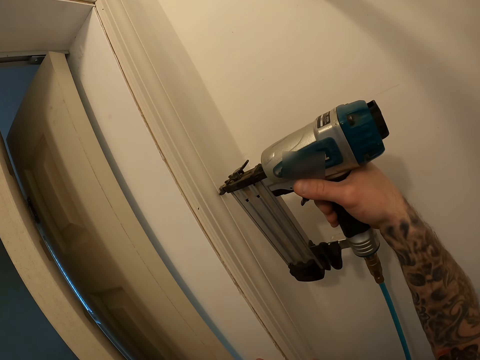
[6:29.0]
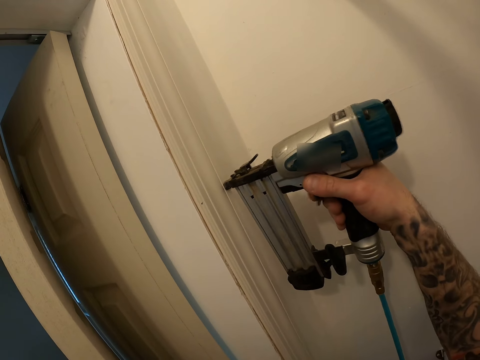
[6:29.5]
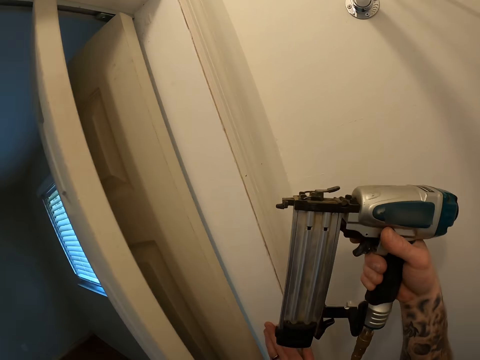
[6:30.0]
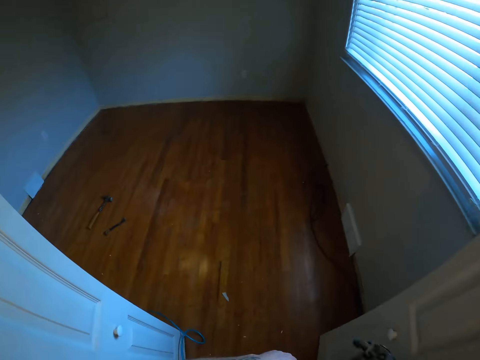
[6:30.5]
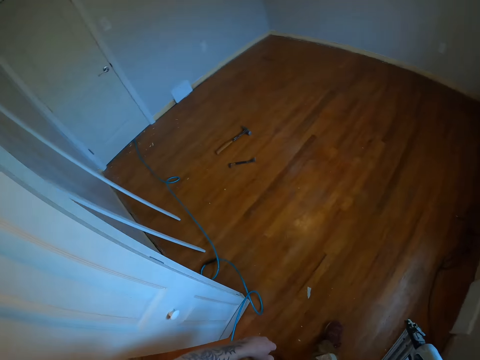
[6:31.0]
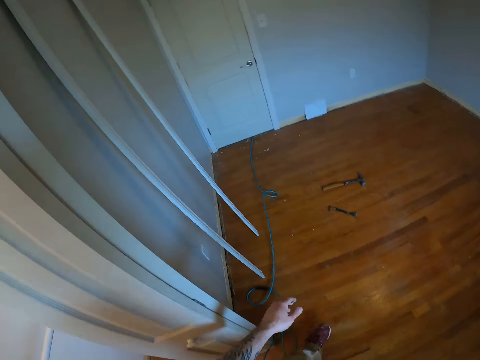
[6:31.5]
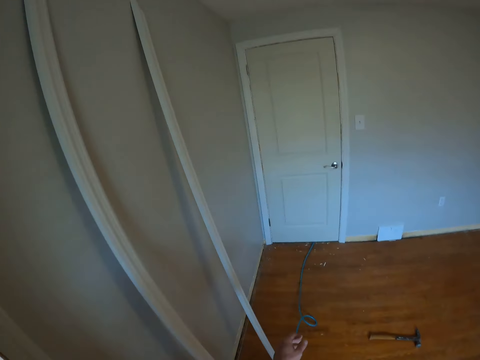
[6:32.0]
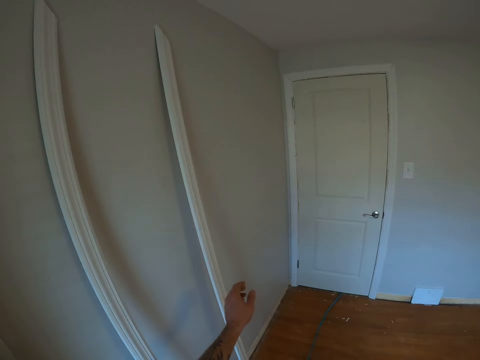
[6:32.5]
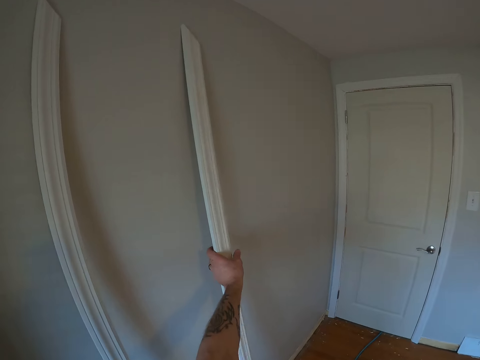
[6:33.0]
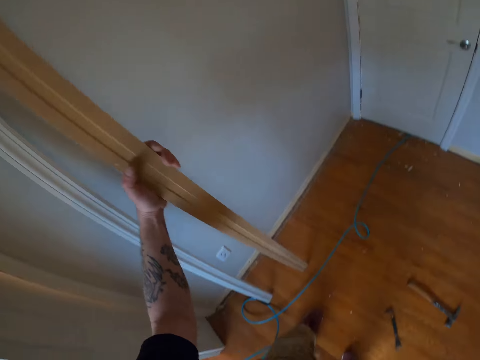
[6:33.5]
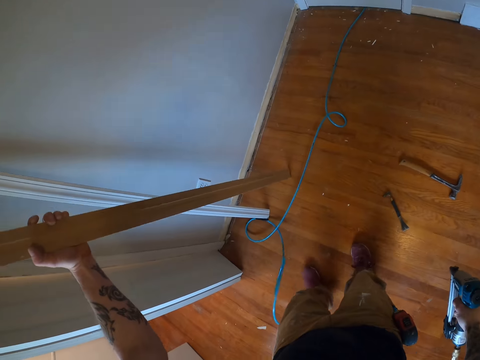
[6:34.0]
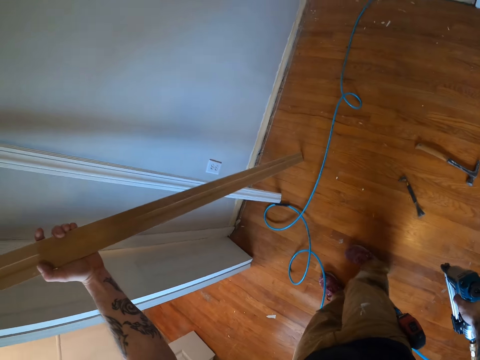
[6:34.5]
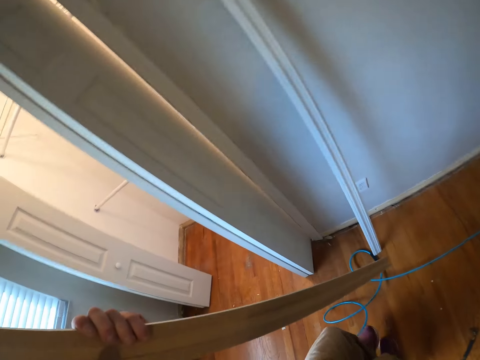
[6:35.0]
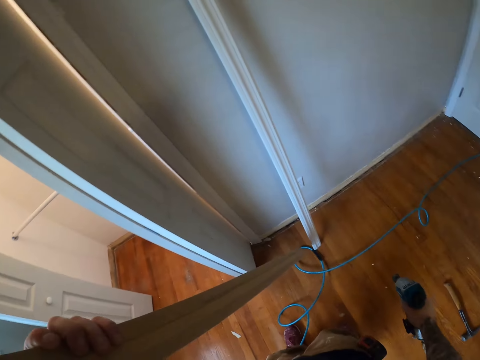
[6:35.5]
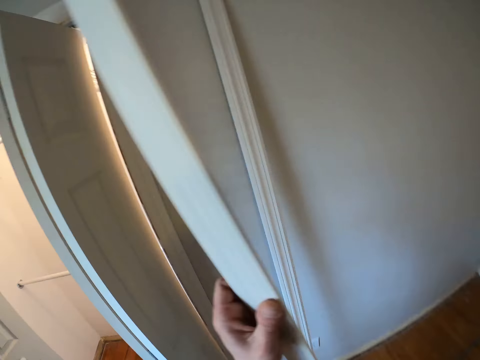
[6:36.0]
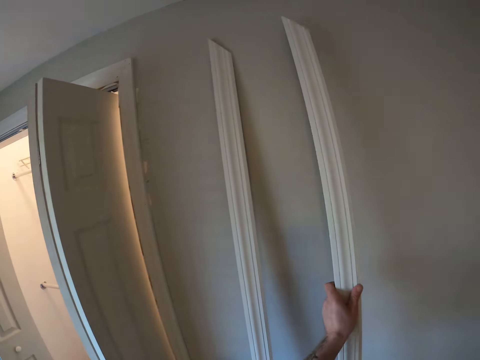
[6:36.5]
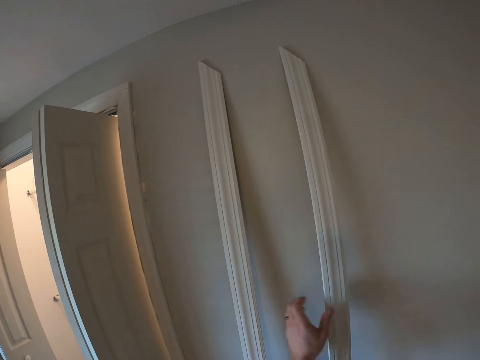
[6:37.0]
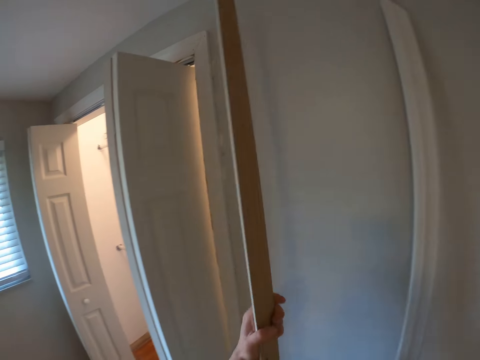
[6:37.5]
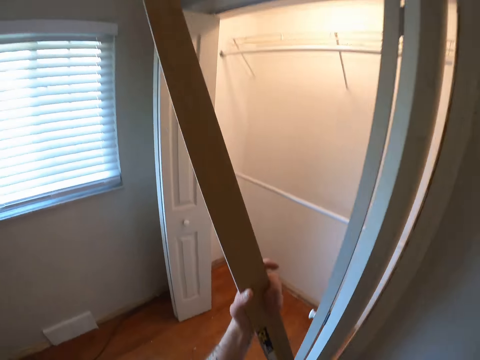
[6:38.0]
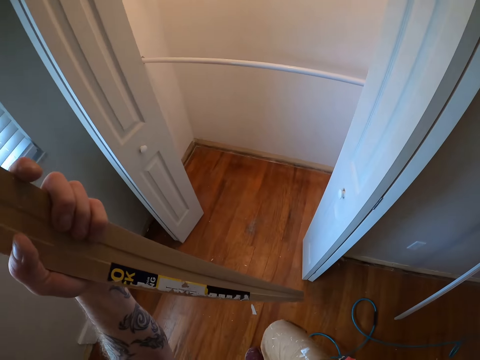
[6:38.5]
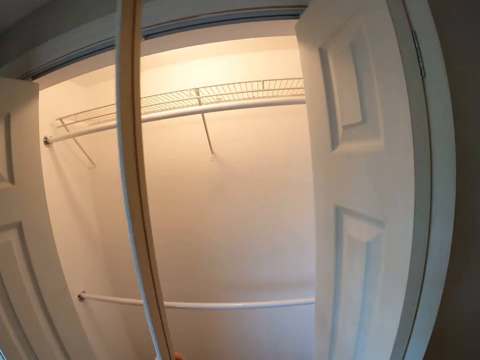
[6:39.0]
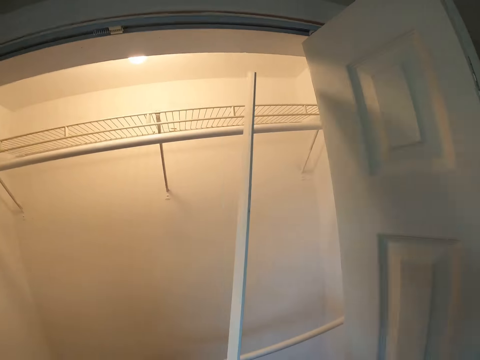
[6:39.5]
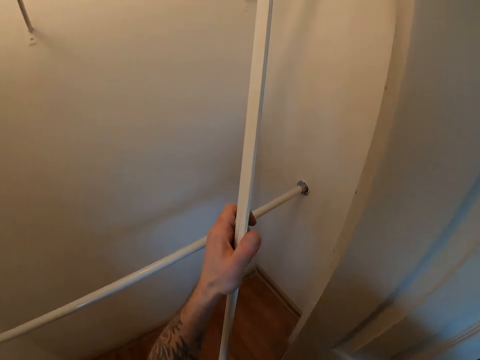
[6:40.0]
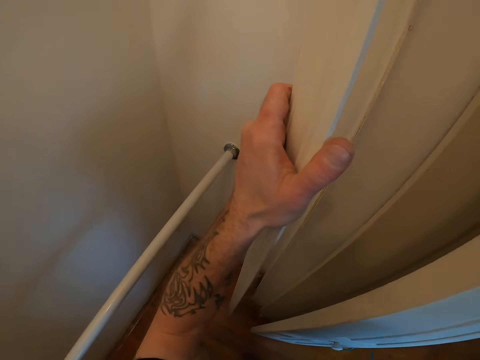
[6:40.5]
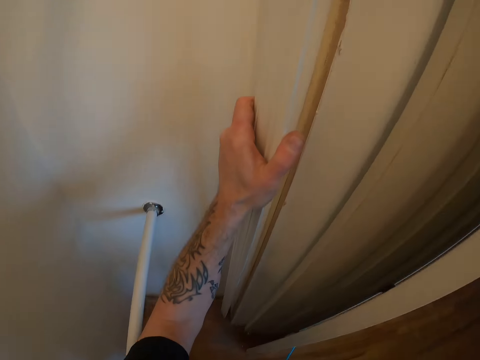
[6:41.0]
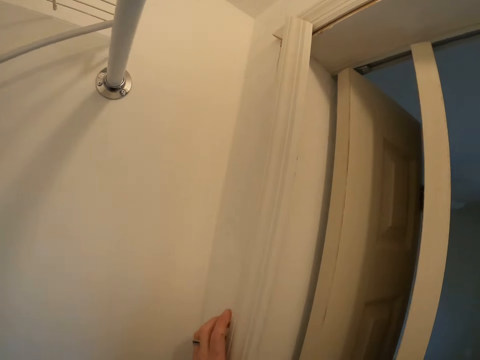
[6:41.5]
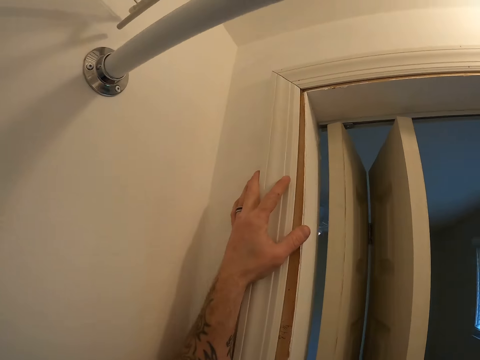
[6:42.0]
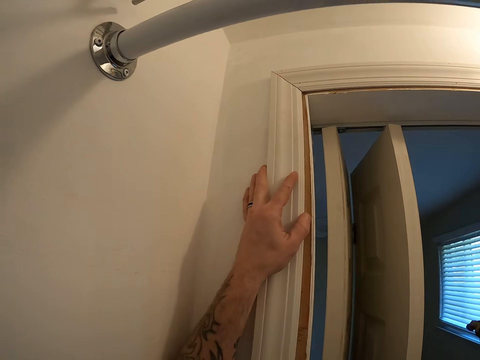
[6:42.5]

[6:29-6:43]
The camera wearer walks out of the wardrobe. He lifts the fourth door frame or door casing from the wall with his left hand. He looks at the fourth door frame in his left hand. He lifts the door casing. He leans the fourth door frame against the wall. He lifts the second door frame or door casing from the wall with his left hand. He holds the door casing. He enters the wardrobe. He places the second door frame beside the door with his left hand, against the edge of the door.

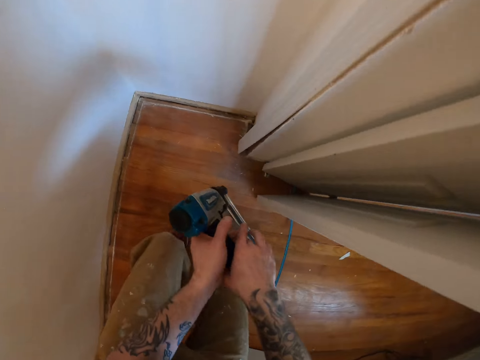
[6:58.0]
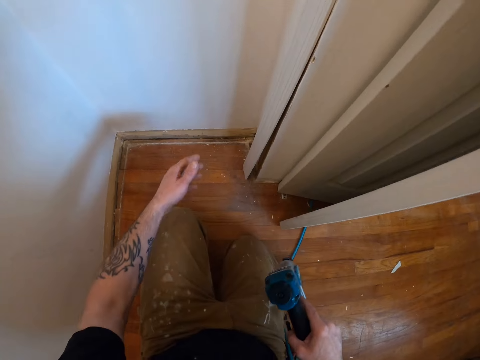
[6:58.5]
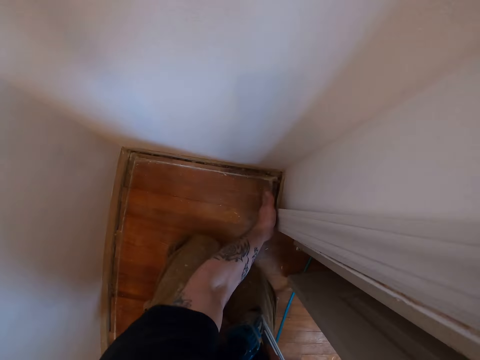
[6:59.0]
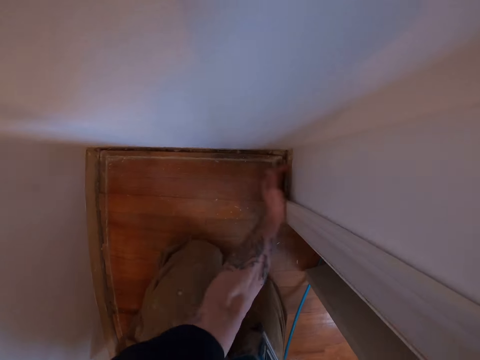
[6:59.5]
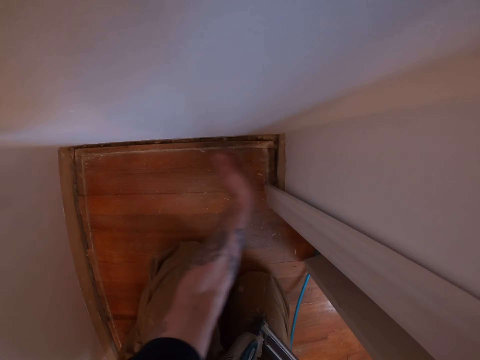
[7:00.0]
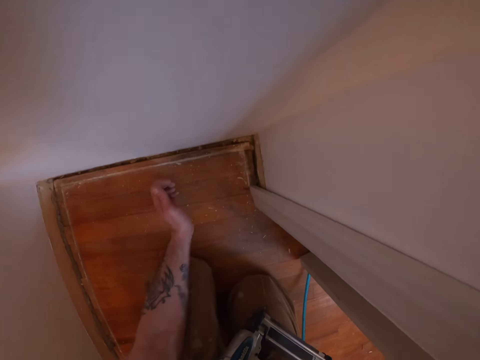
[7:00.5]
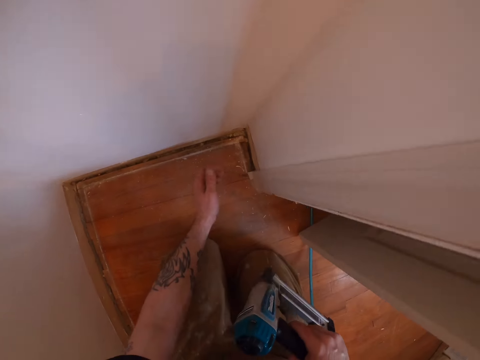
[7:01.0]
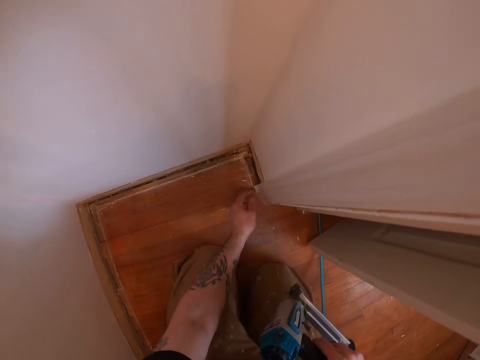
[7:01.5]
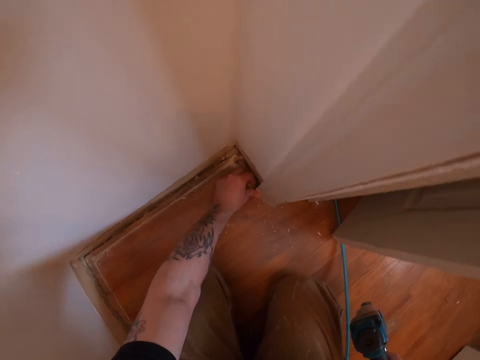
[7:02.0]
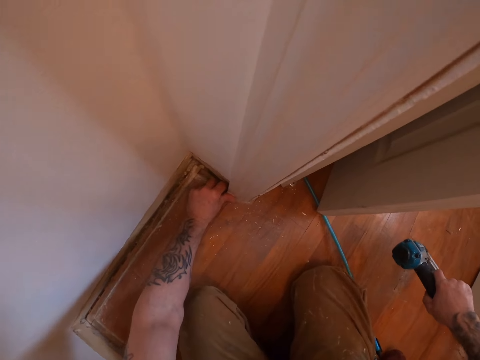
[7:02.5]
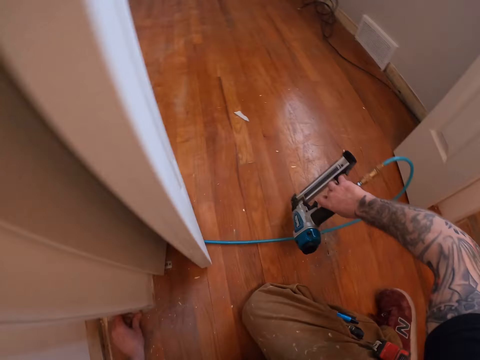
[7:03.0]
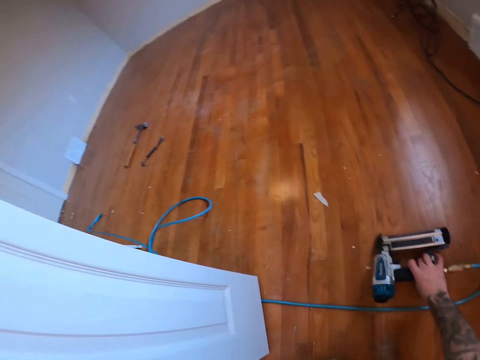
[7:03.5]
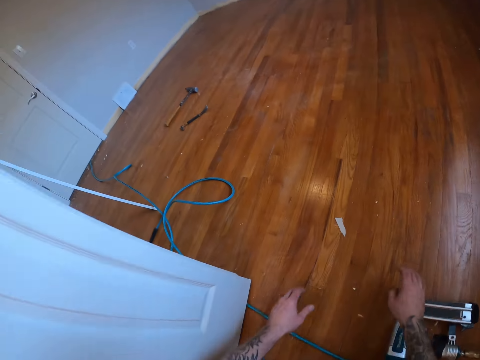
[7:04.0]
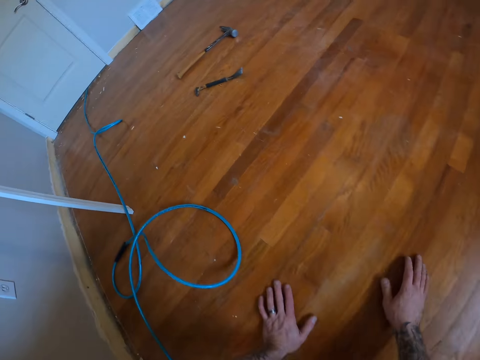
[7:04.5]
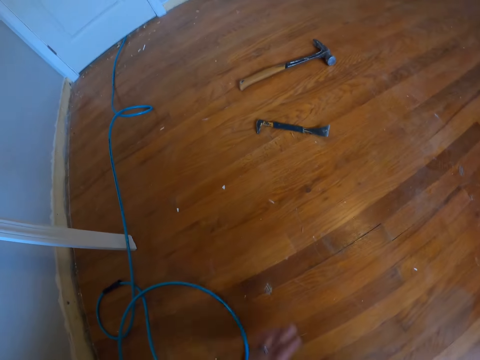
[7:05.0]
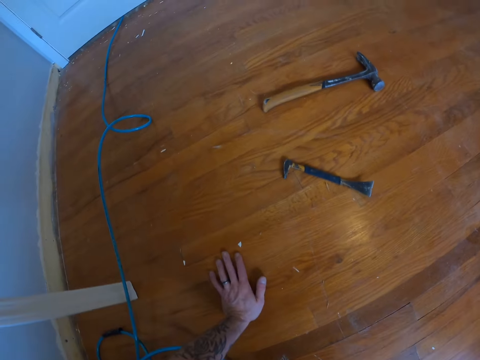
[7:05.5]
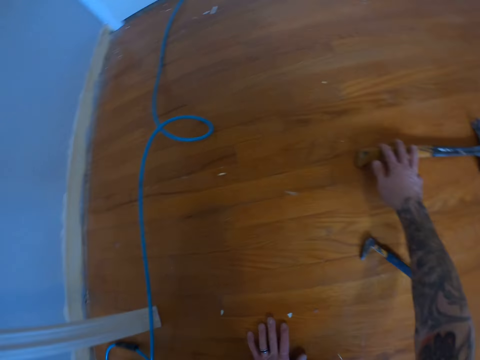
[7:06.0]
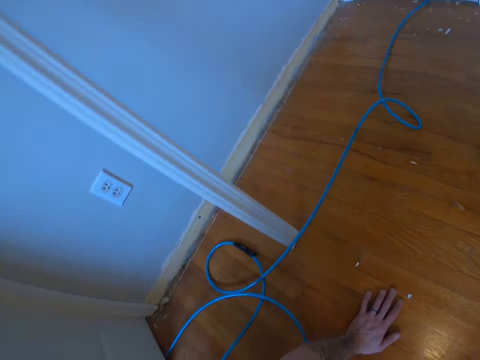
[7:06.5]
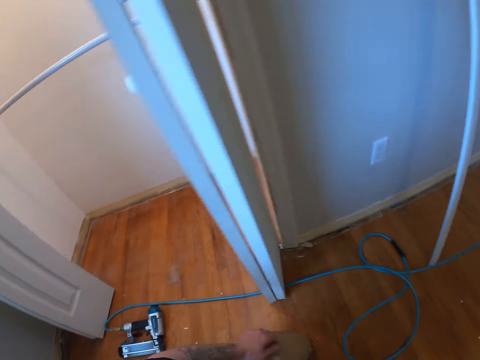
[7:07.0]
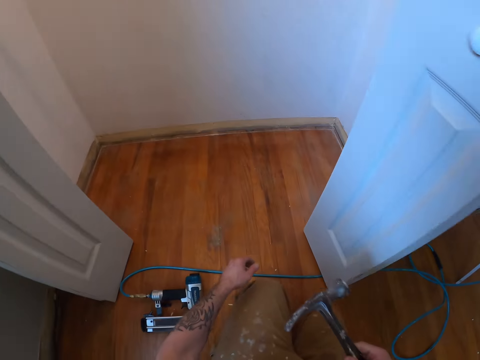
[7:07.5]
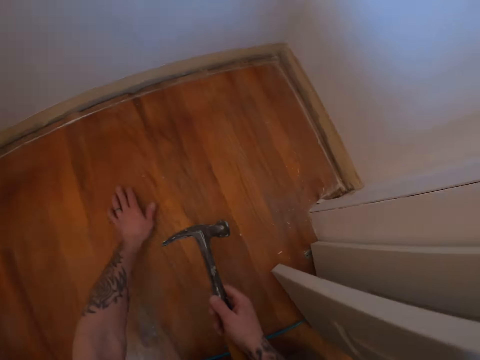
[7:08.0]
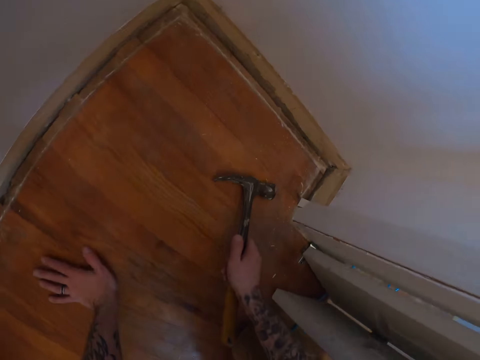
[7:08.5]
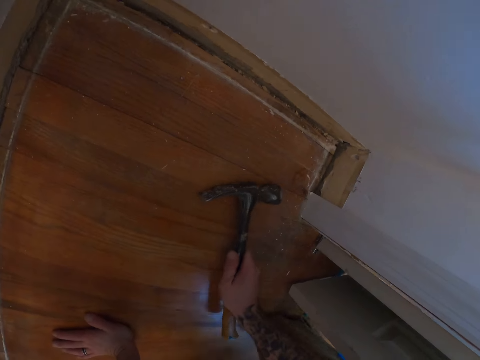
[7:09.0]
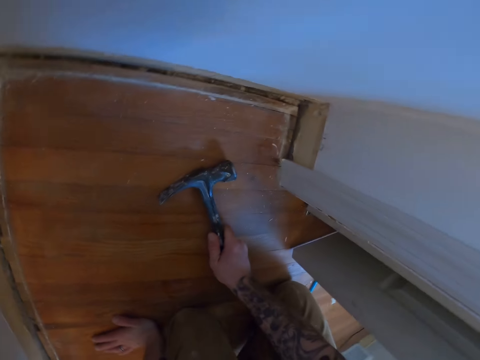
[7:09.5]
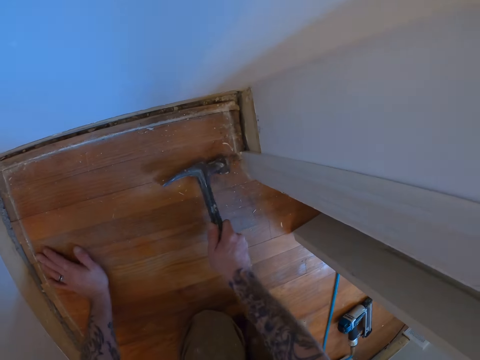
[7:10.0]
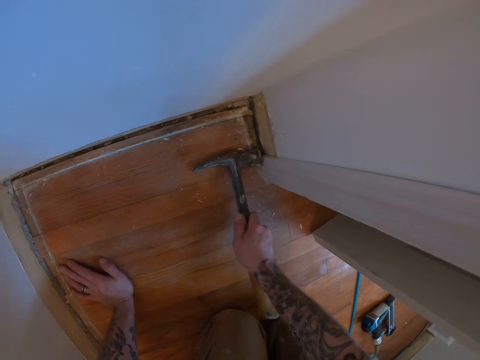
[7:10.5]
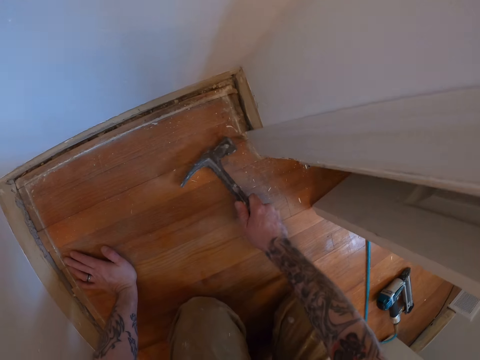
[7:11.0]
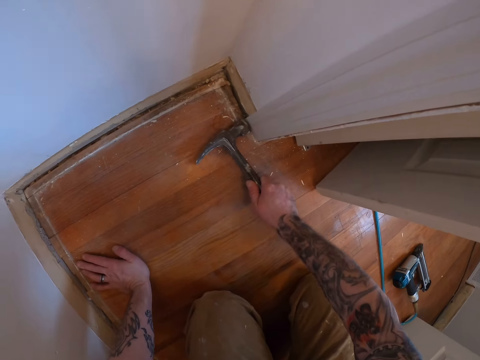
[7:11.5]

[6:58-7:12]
The camera wearer hits the second door frame against the edge of the door with his left hand. He holds the second door frame with his left hand. He drops the nail gun in his right hand on the floor. He picks up a hammer from the floor with his right hand. He crawls on the floor towards the door in the room. He hits the second door frame against the edge of the door with the hammer in his right hand.
